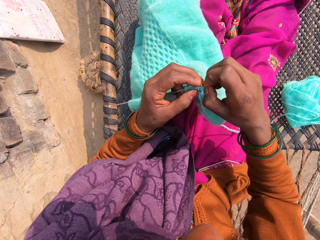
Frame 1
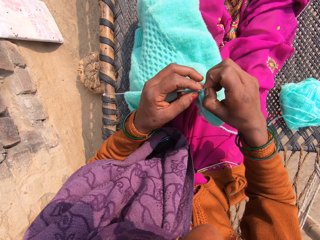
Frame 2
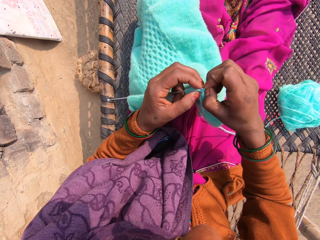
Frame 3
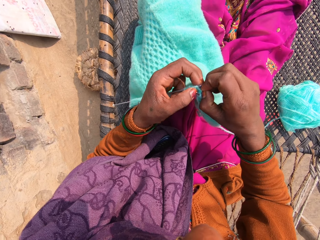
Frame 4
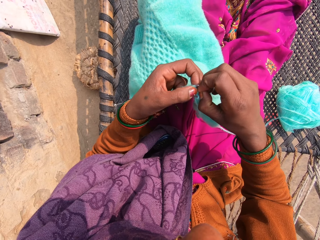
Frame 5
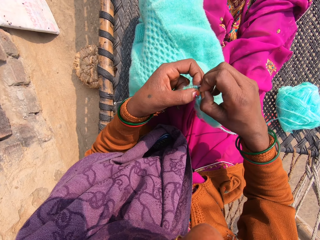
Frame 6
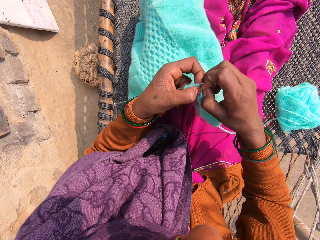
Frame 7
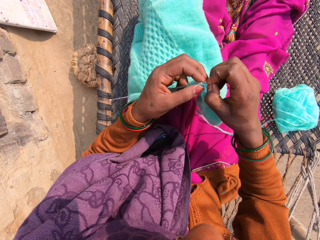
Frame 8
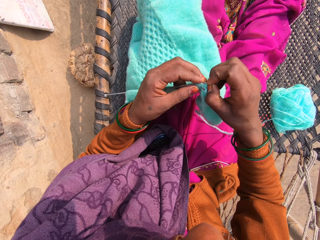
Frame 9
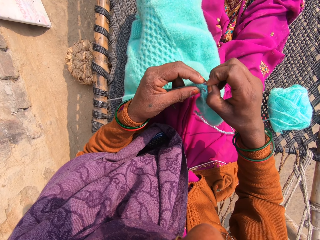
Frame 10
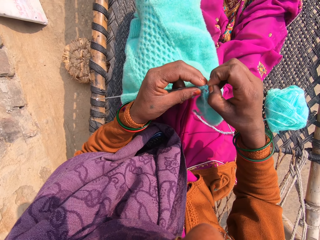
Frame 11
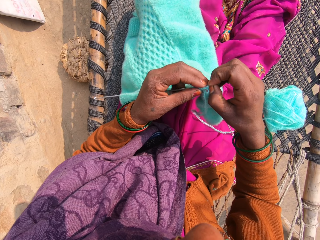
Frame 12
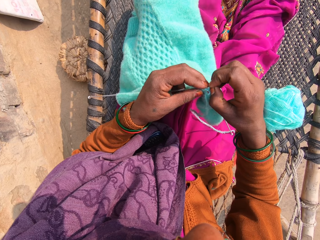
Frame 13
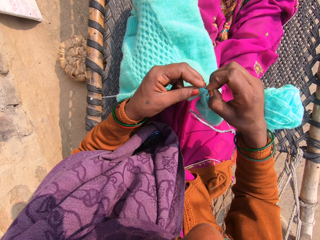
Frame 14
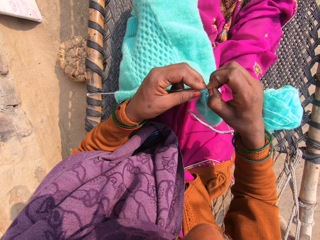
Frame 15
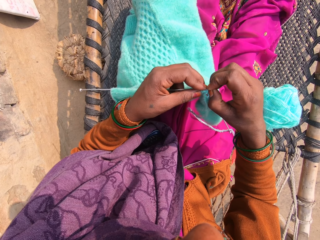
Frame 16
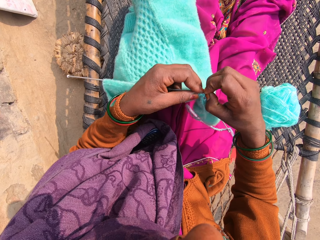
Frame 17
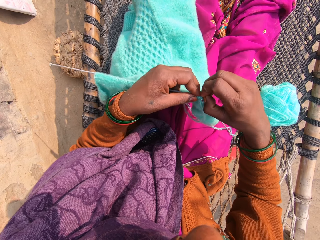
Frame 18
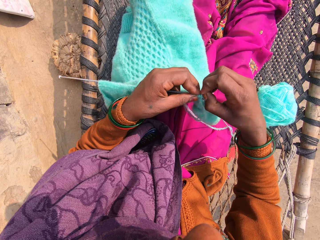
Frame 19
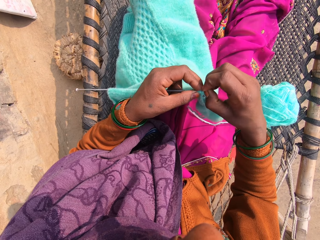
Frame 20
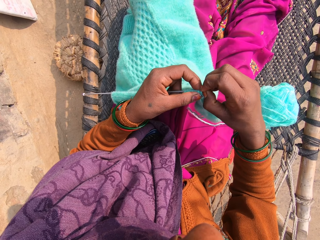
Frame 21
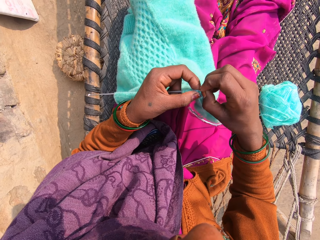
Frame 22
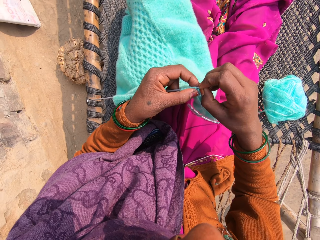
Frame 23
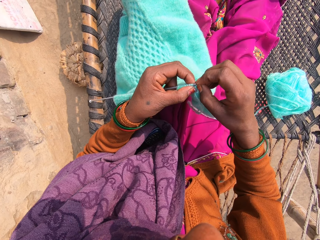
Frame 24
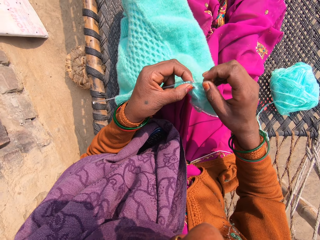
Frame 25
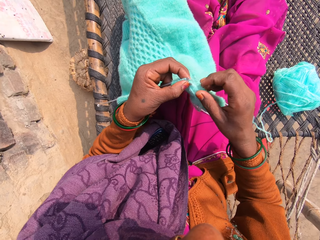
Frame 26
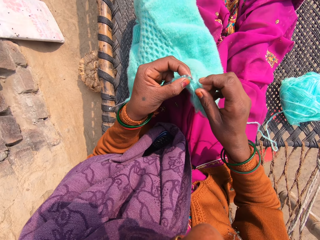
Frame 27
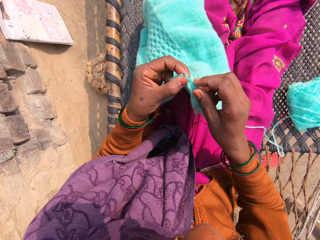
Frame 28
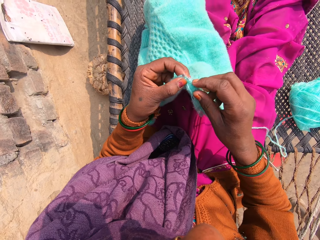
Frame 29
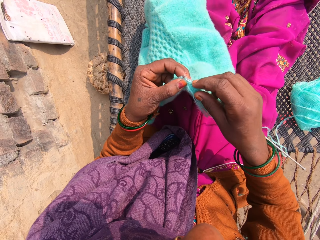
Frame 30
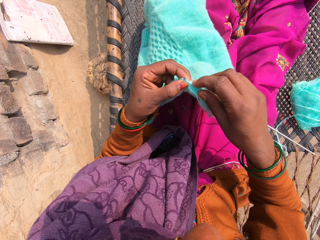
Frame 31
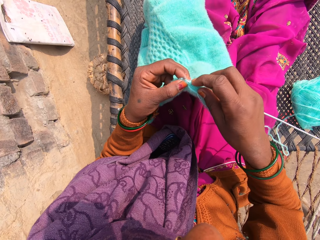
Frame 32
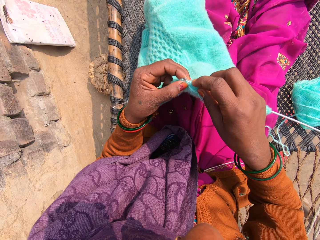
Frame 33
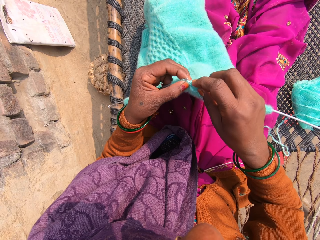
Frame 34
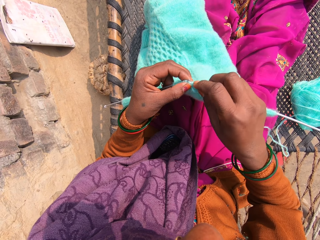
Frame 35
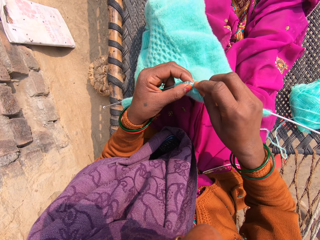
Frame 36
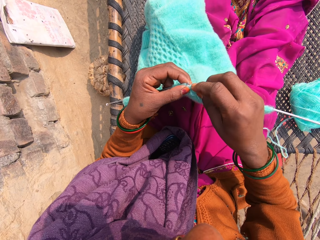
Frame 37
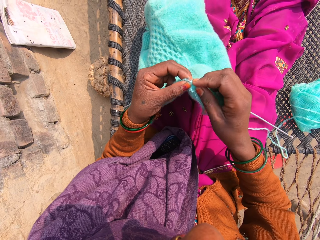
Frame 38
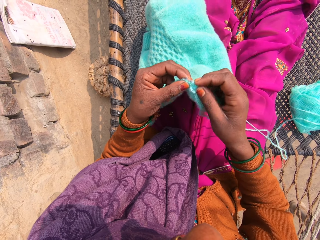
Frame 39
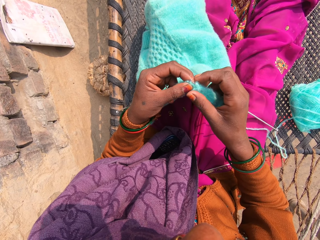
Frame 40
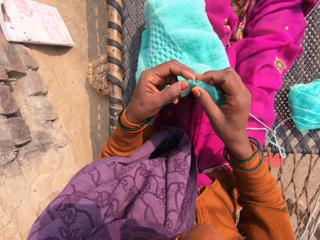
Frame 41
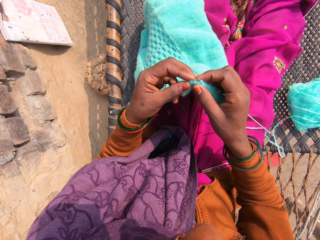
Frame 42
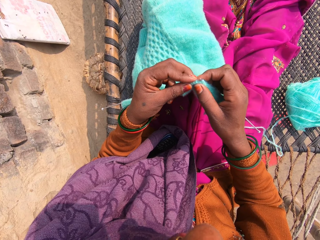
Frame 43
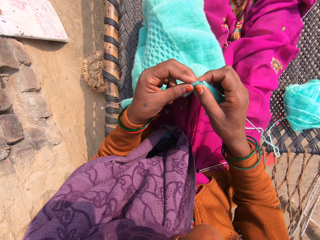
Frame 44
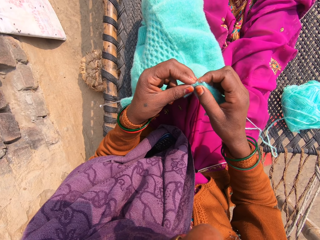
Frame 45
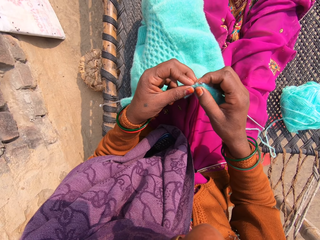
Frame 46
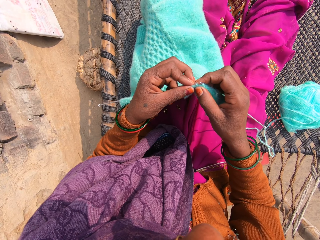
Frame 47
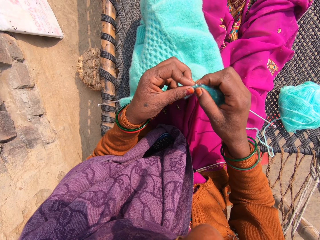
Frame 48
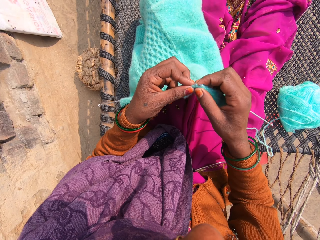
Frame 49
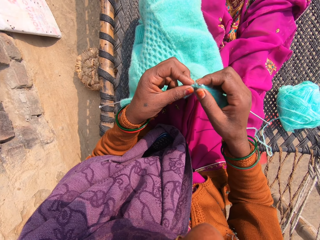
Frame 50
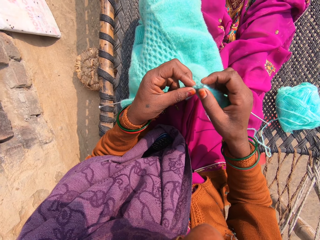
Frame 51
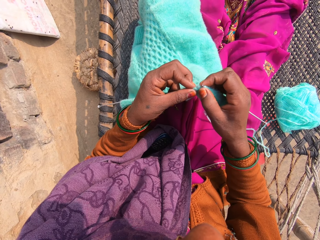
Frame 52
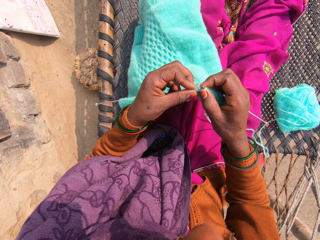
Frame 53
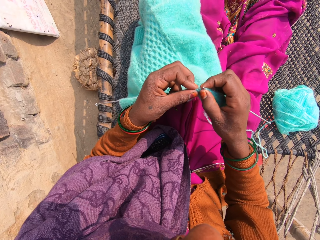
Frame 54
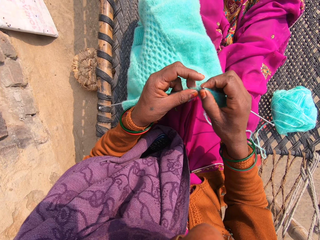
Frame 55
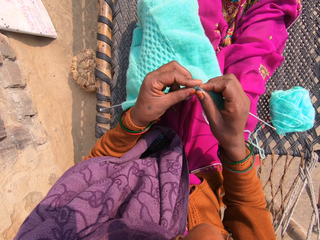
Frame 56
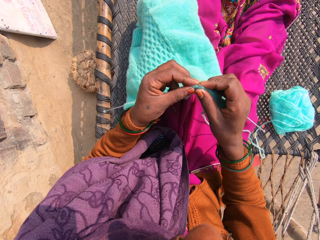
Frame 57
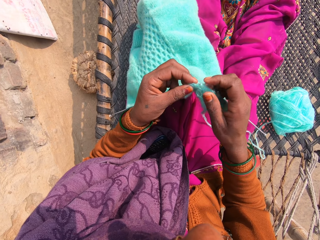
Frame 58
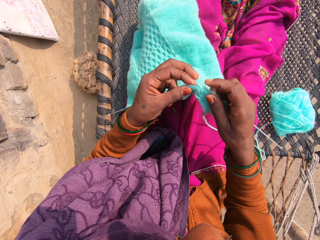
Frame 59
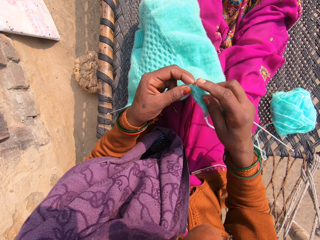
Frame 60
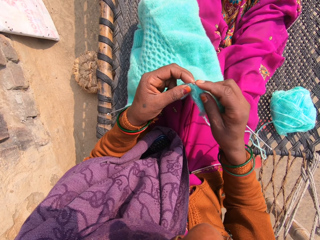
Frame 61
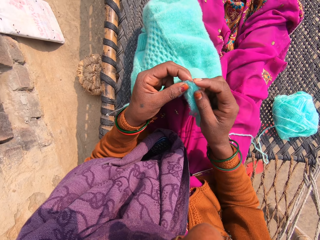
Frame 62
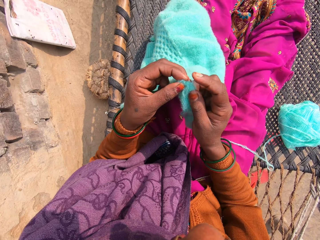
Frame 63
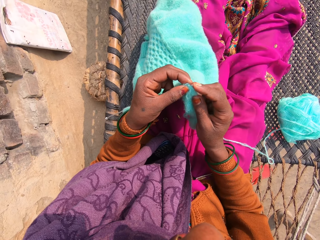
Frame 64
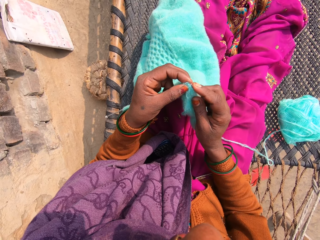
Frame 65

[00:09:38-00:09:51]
The camera wearer talks with the caller on the phone. They talk with the caller on the phone again.

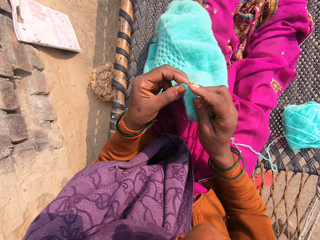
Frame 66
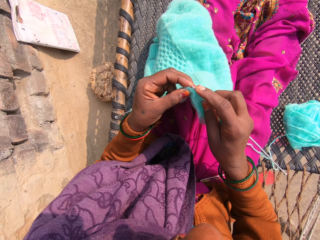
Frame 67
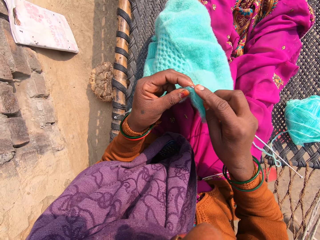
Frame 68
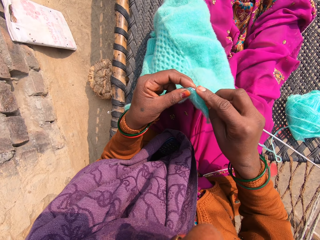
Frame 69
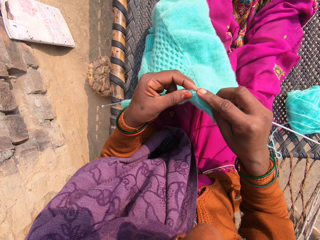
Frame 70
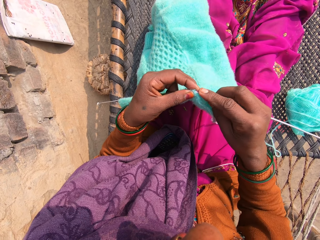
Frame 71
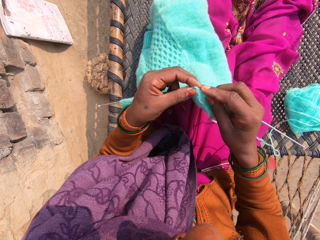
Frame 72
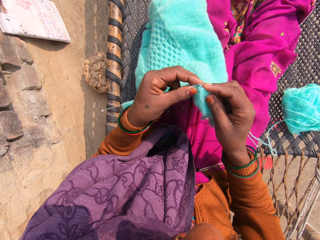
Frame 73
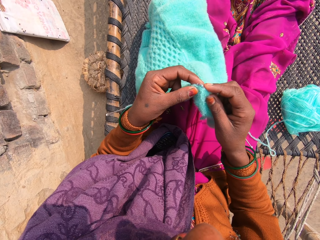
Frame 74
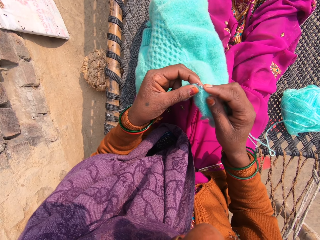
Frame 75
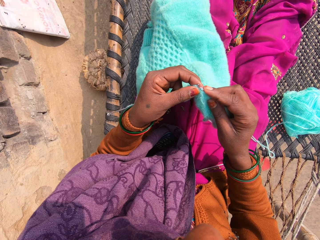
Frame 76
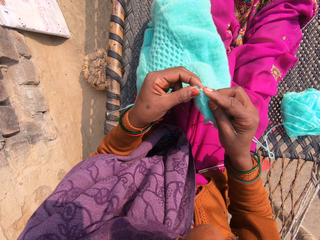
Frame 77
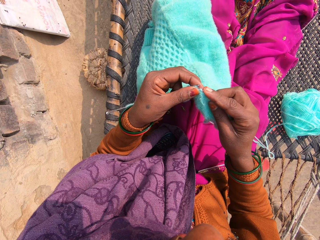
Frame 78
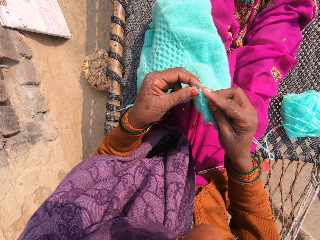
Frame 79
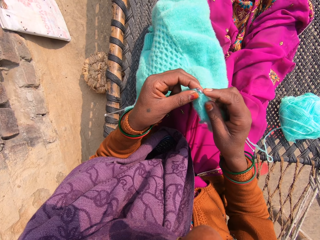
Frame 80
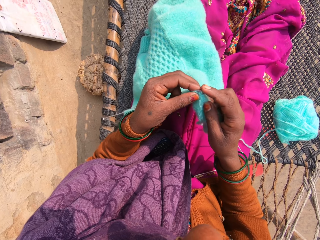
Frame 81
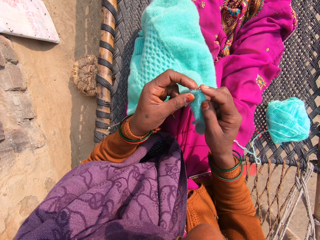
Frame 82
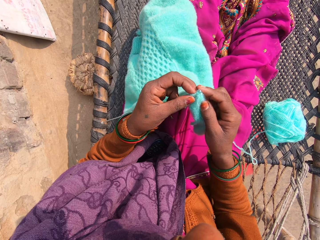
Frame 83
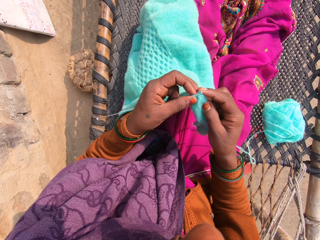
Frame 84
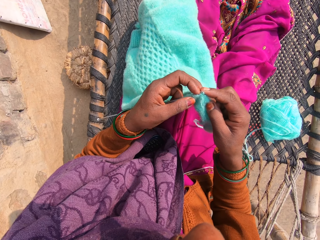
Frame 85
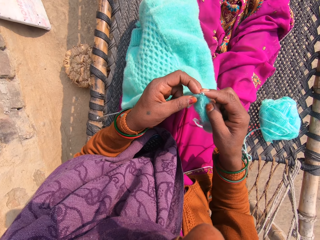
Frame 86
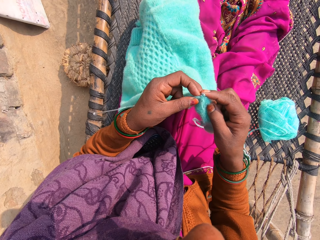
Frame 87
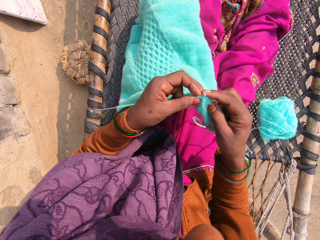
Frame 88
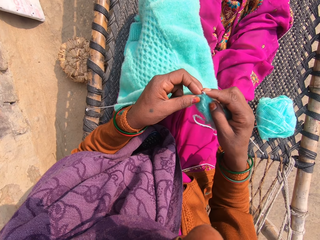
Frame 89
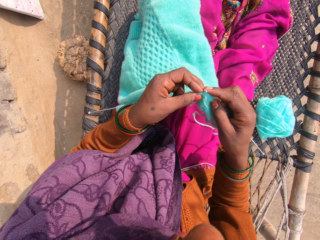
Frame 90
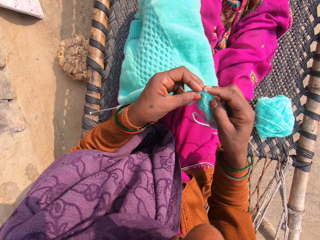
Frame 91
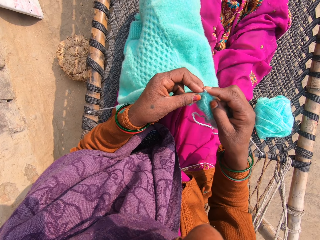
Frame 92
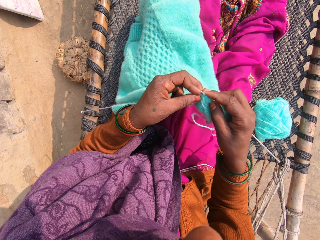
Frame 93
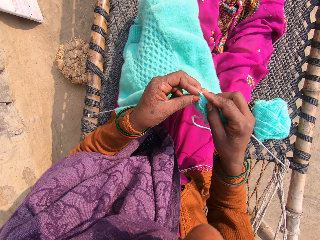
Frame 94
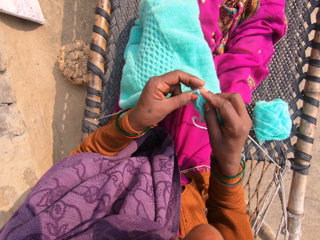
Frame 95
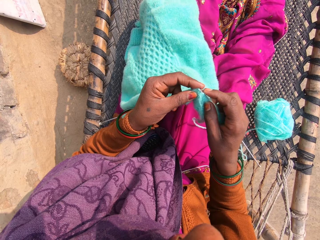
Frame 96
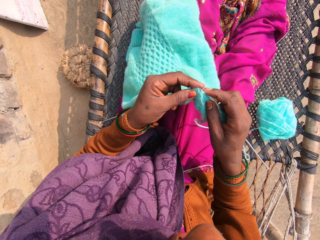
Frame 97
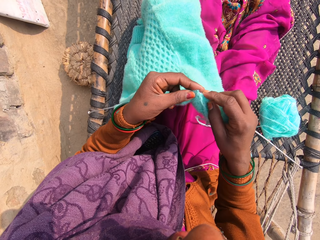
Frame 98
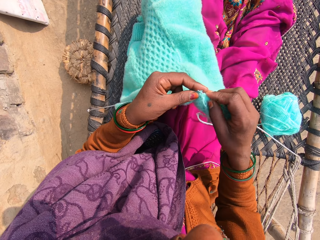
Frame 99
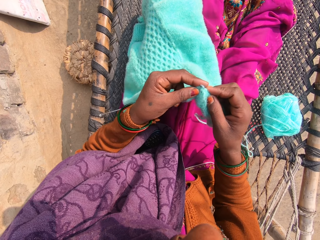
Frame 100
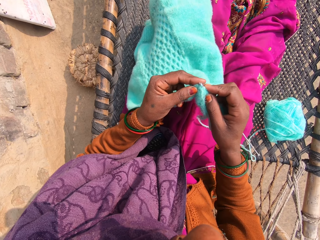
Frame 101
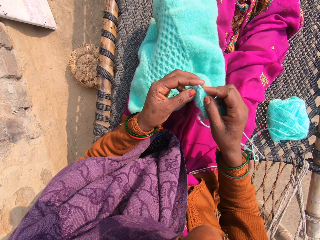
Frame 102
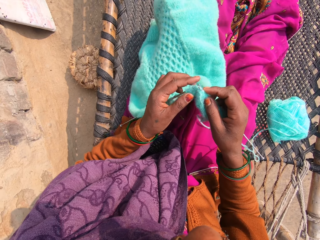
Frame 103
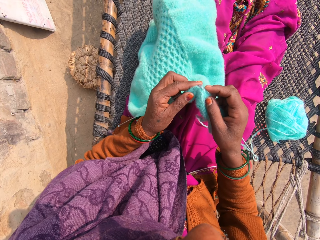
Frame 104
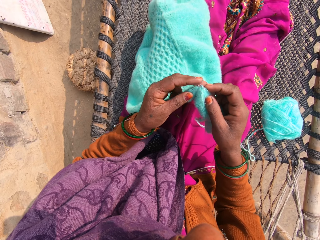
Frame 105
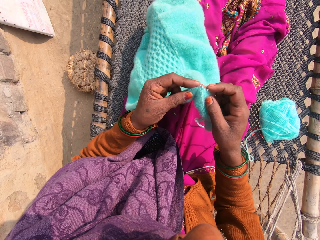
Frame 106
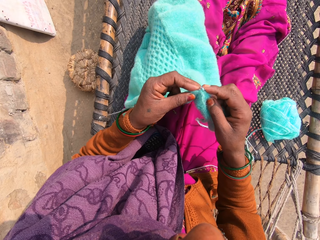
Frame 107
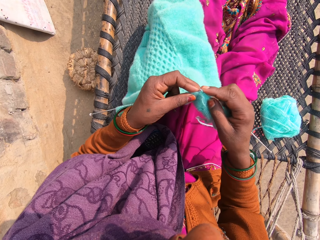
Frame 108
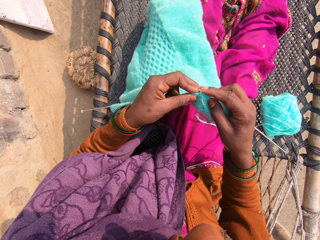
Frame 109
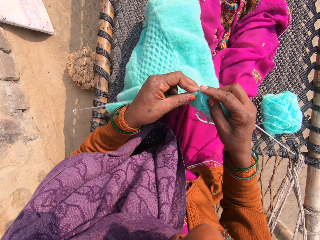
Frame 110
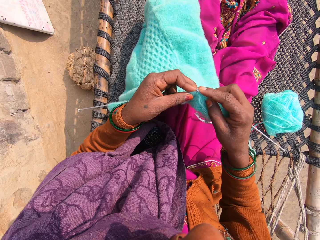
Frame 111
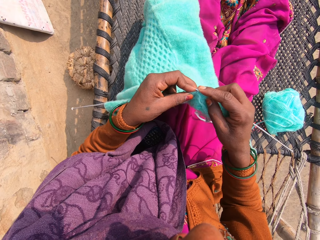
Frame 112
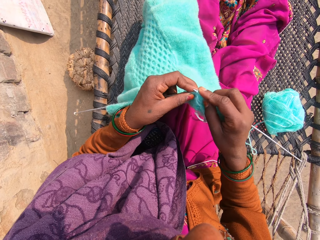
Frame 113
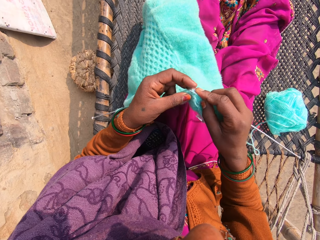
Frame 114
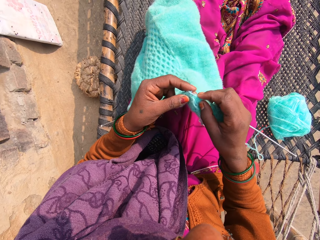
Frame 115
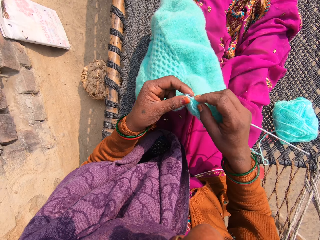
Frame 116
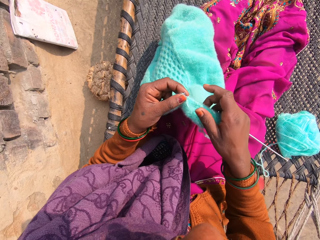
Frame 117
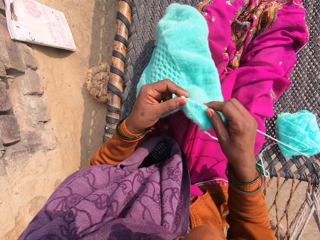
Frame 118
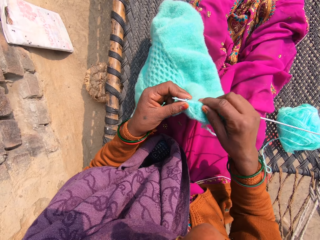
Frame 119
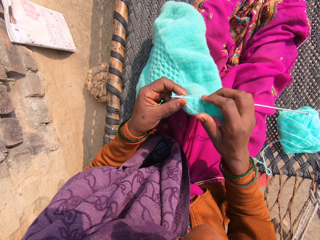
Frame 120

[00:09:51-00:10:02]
The camera wearer talks with the caller on the phone. They talk with a man in the background.
